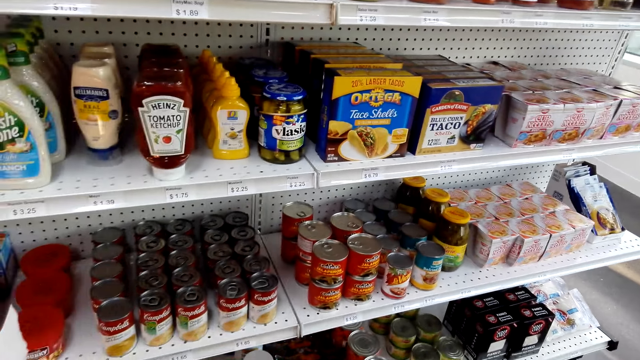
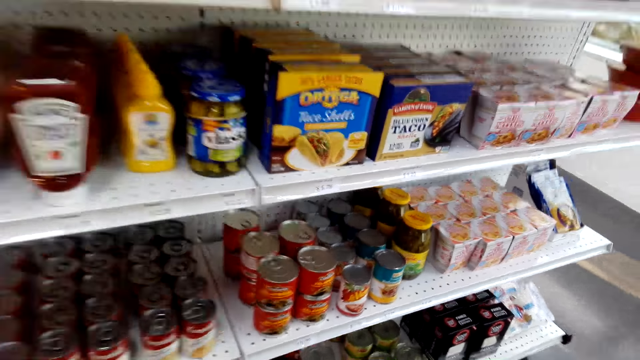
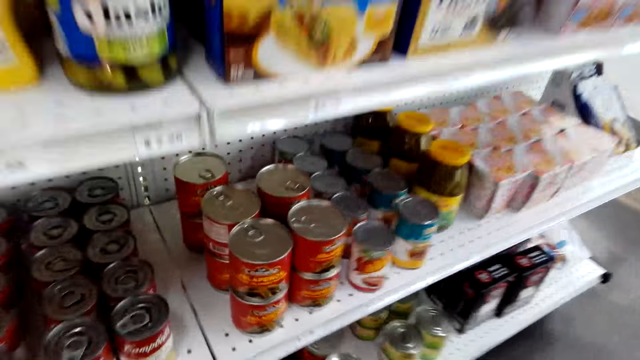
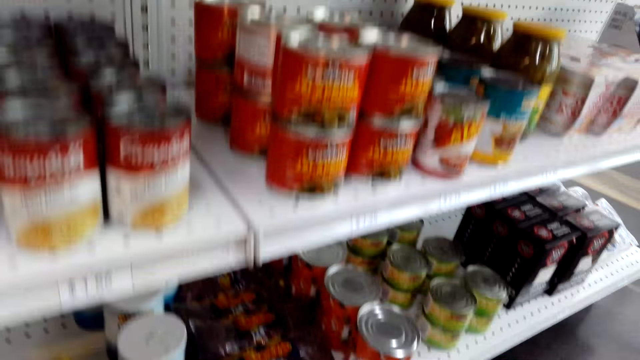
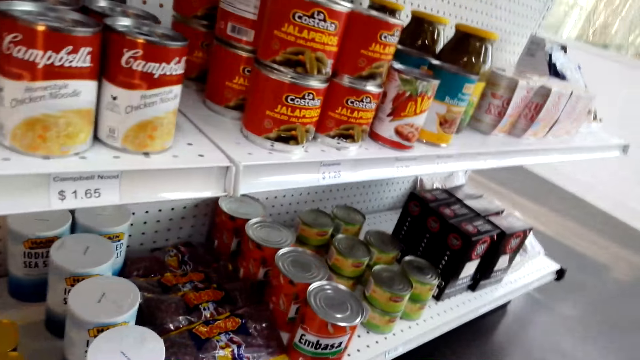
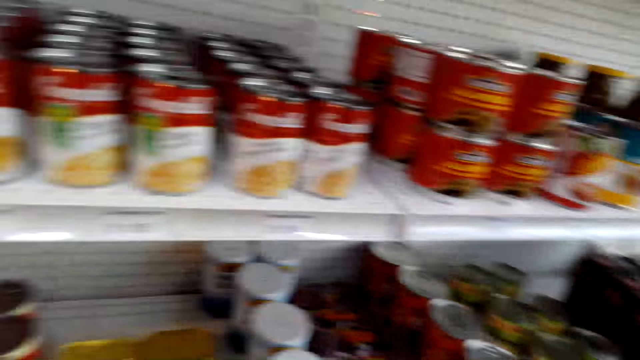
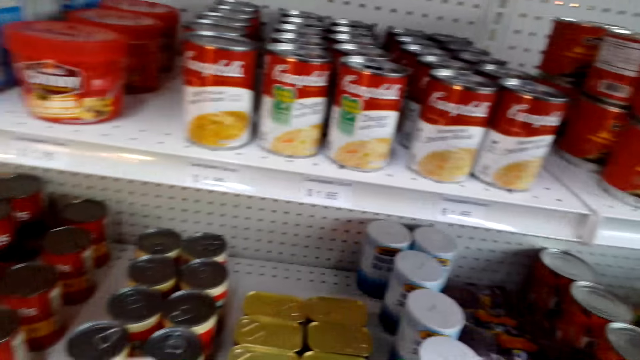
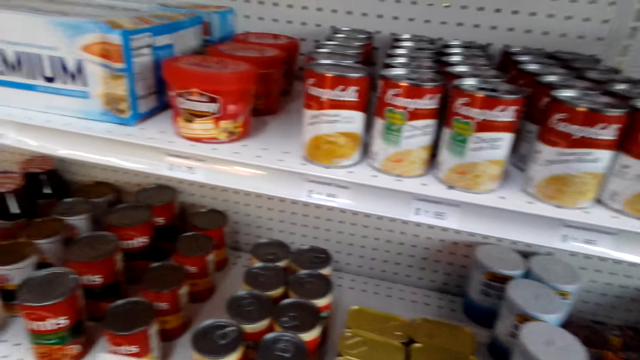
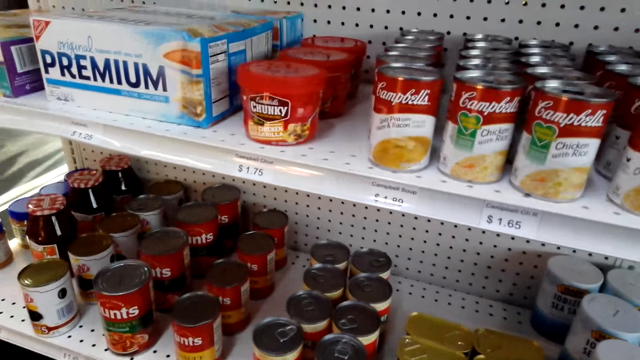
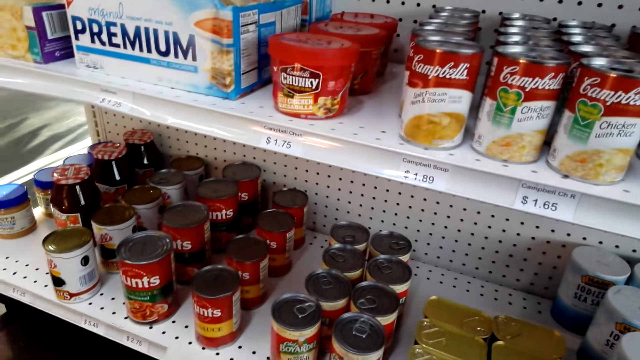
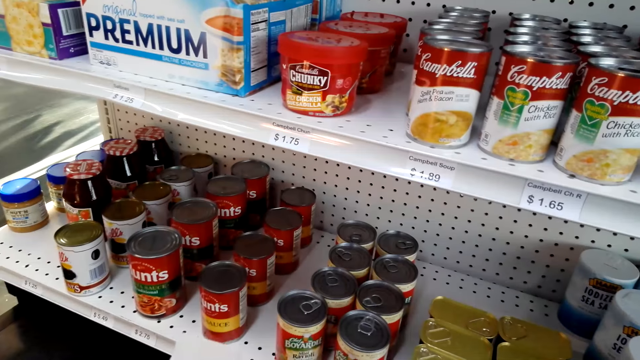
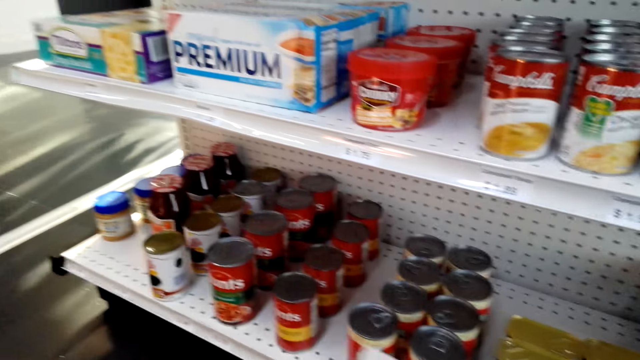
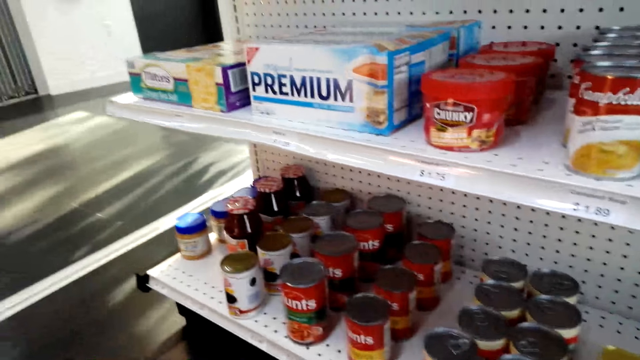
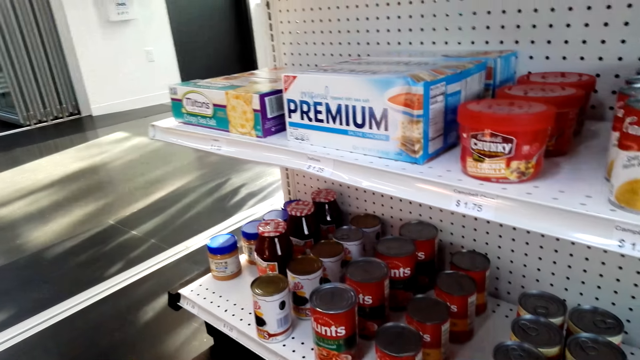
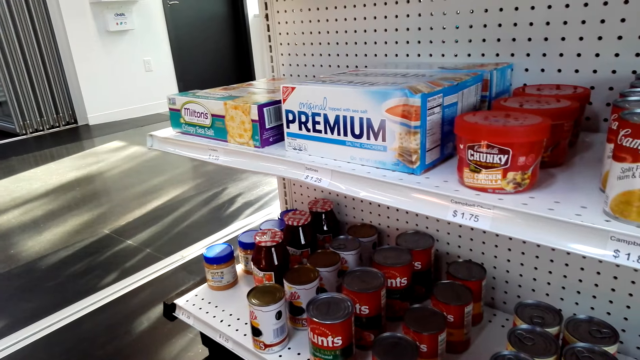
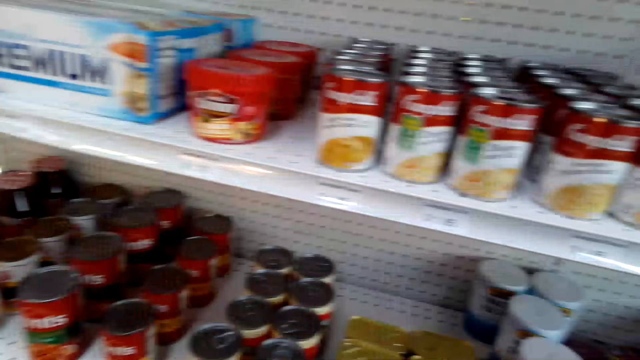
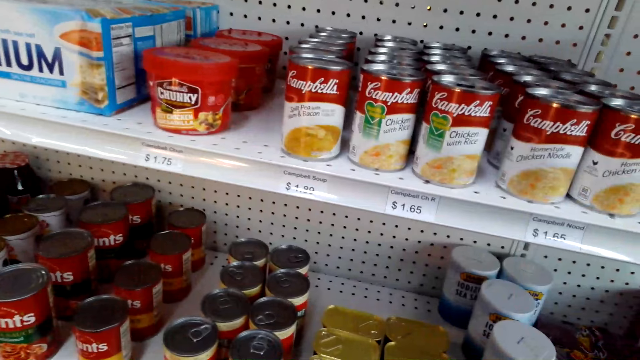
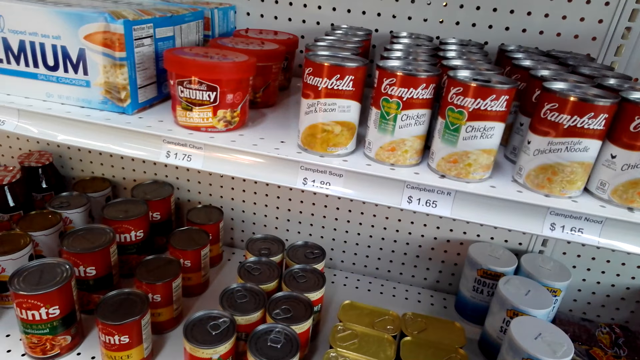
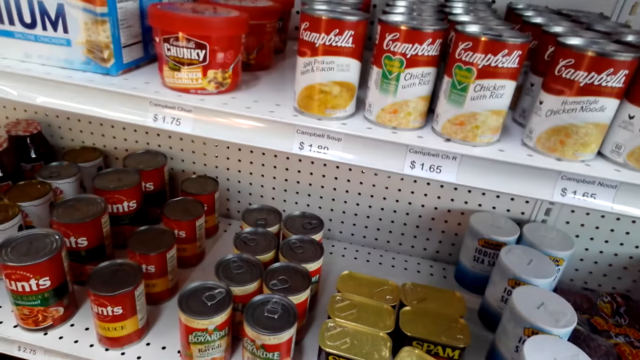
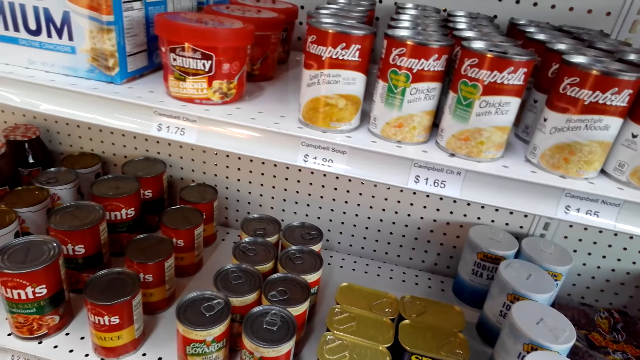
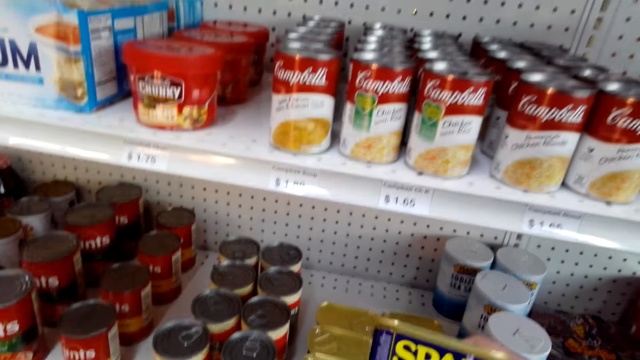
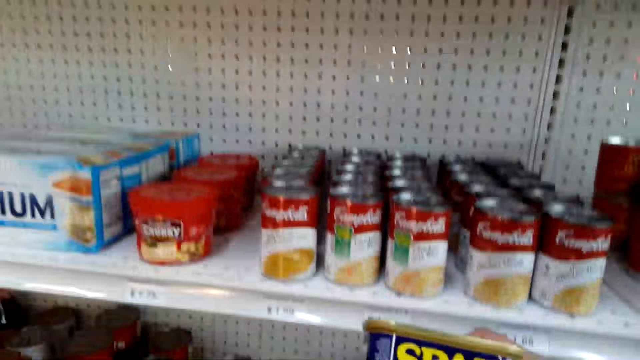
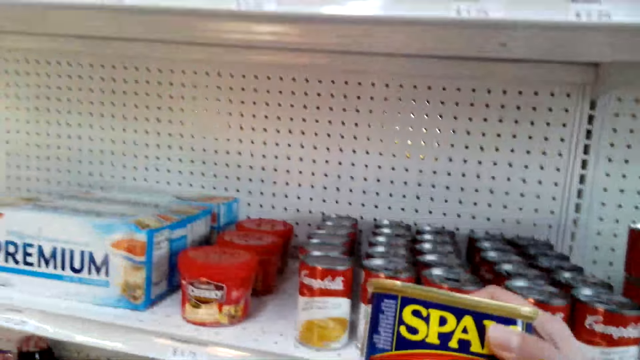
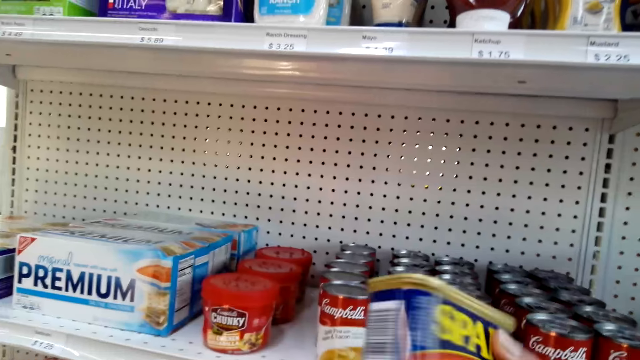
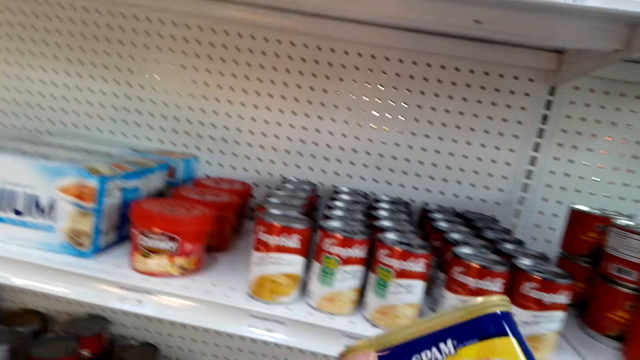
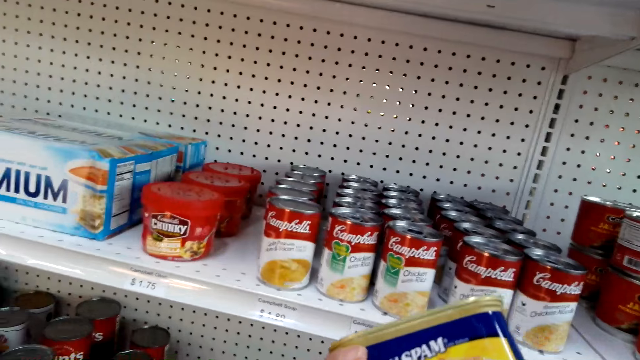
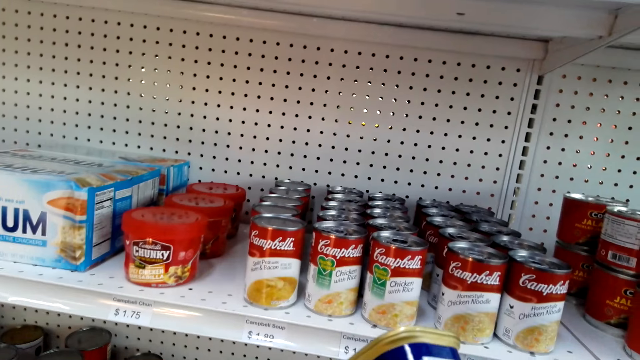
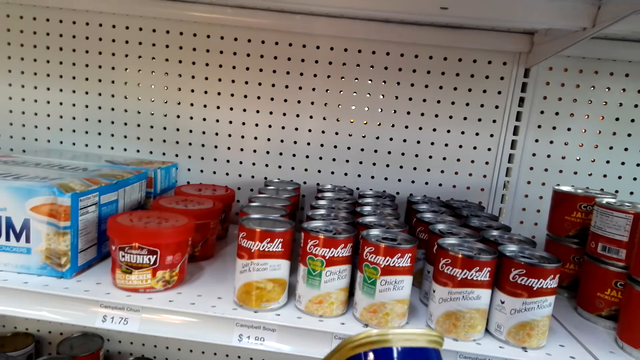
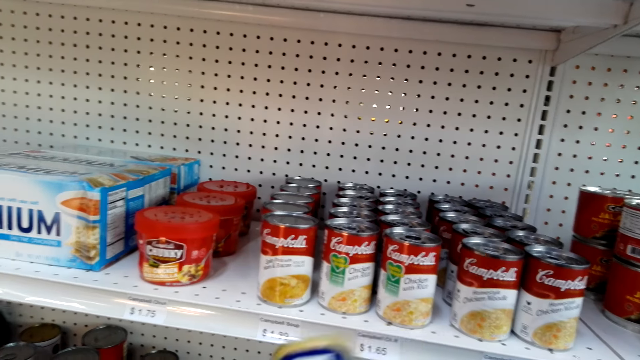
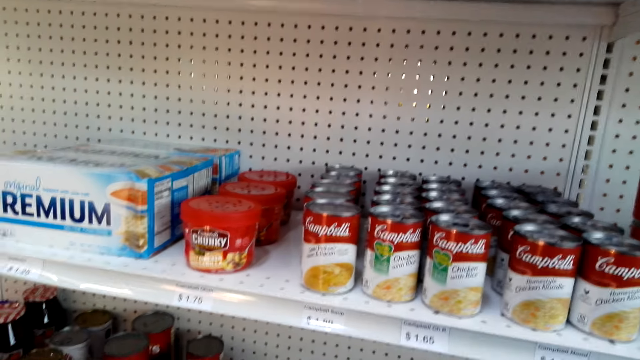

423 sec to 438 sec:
The camera wearer lifts the spam or dish. They stare at the dish.

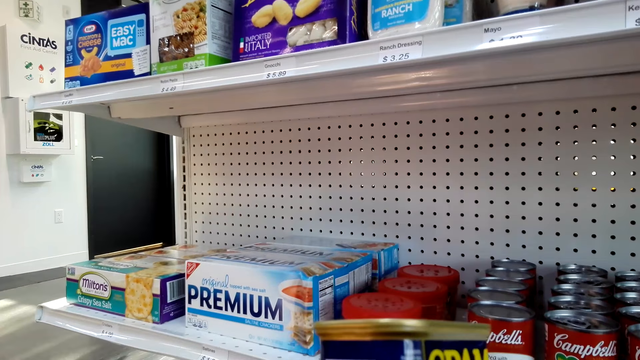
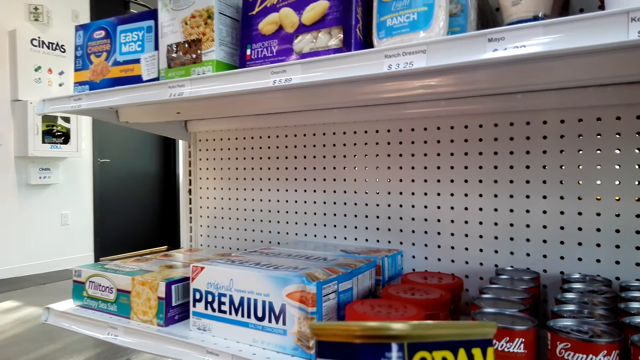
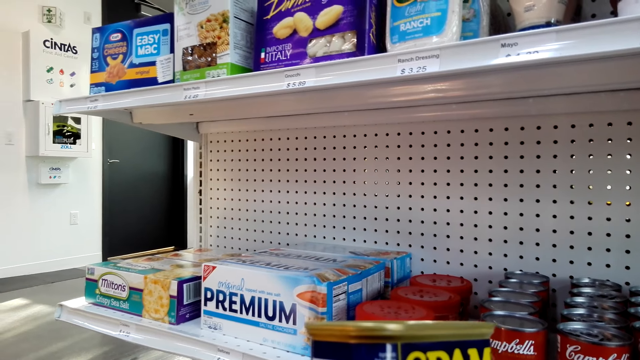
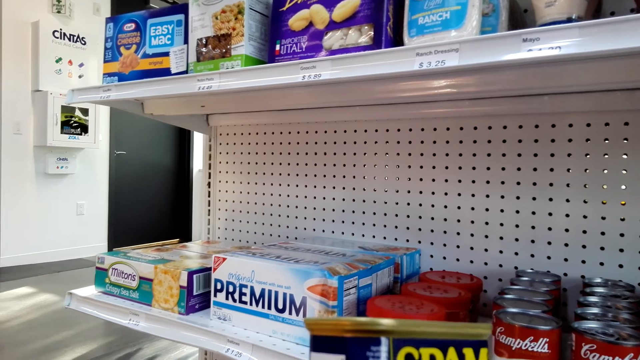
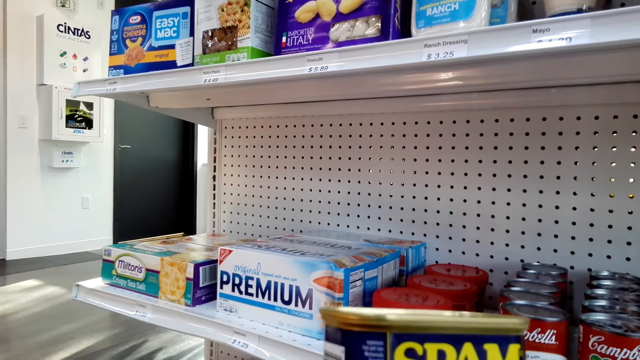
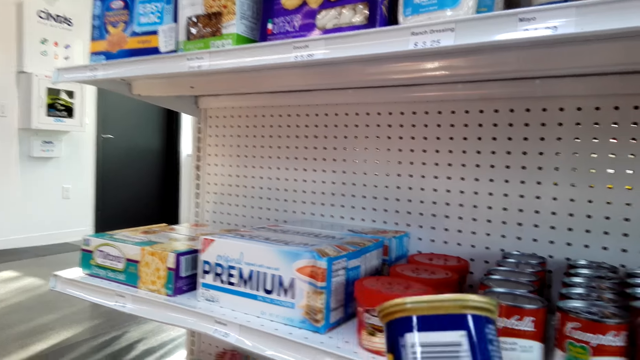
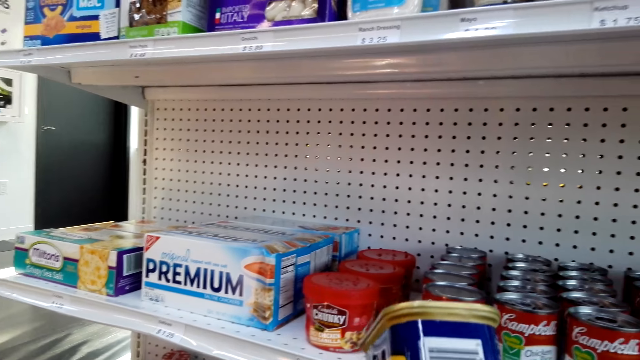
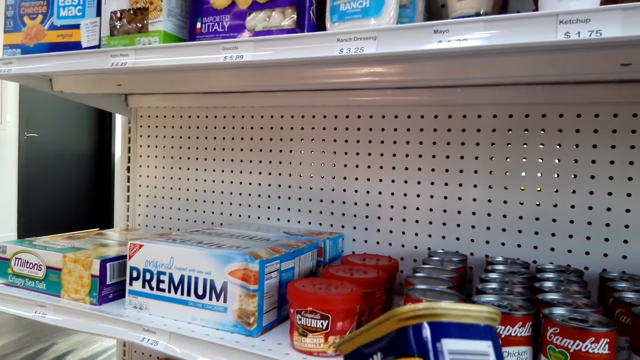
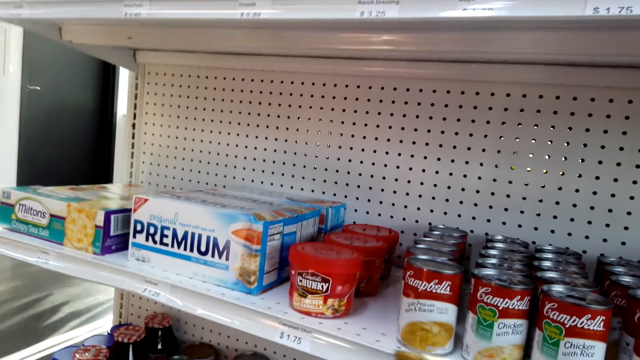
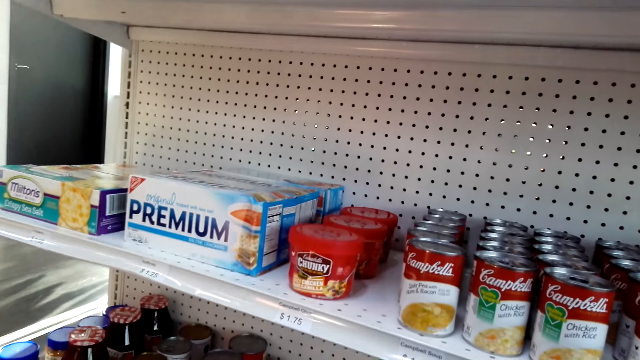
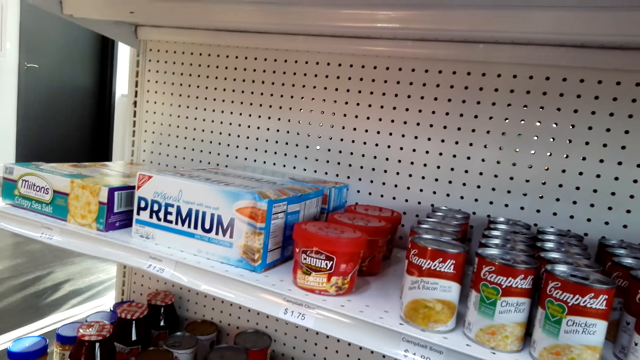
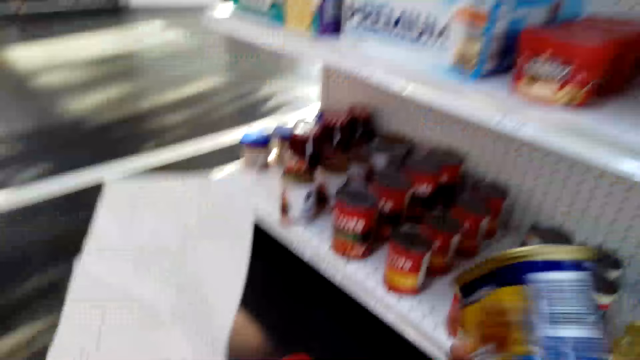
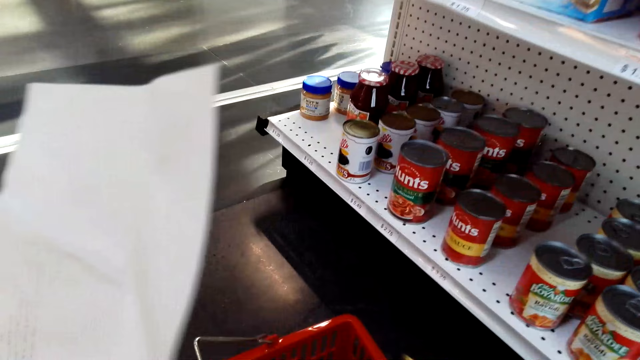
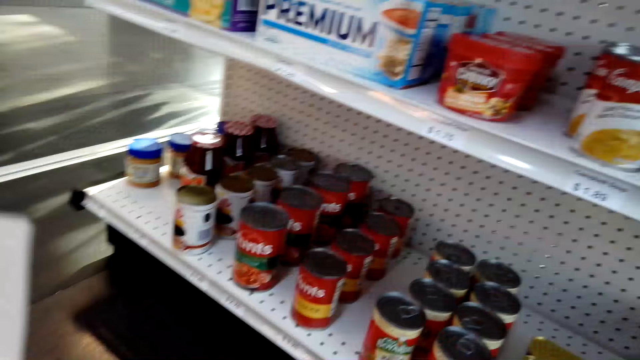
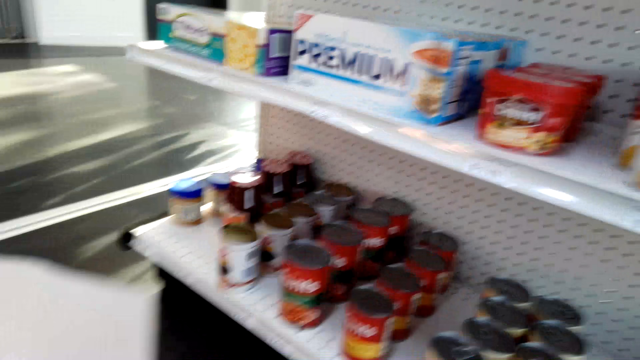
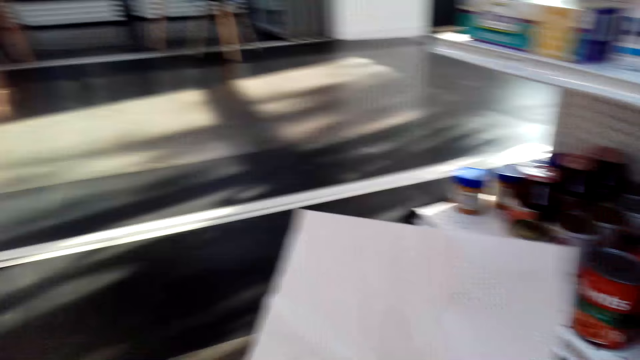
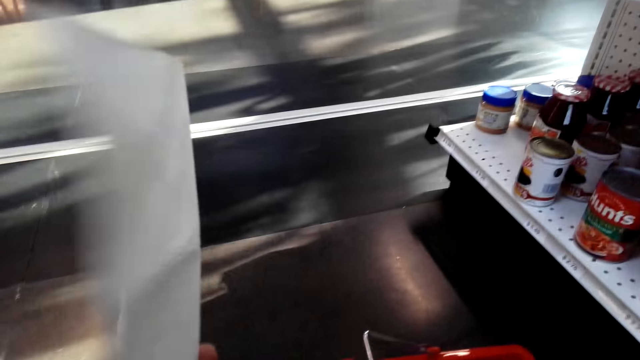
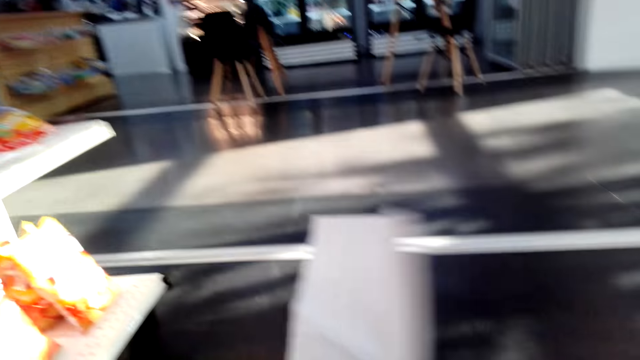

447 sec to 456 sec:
The camera wearer places the spam in the basket trolley.
